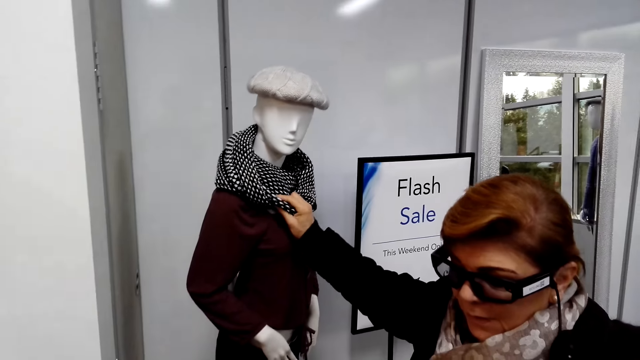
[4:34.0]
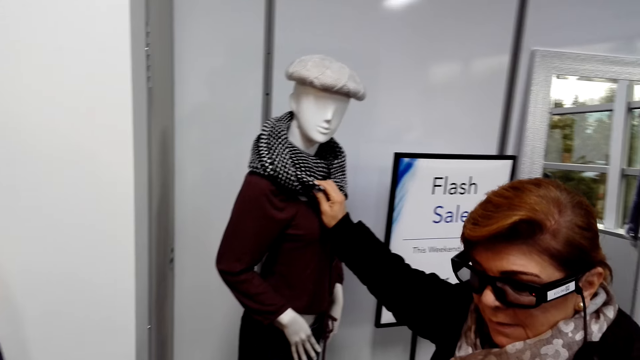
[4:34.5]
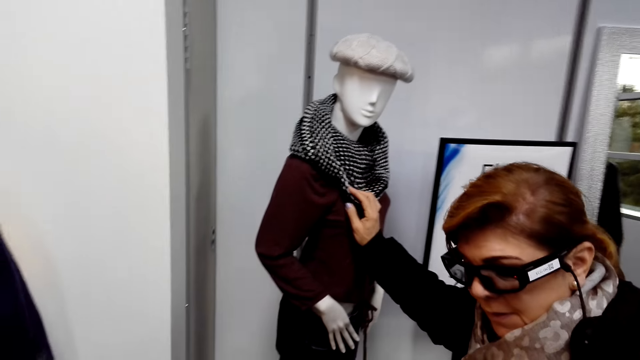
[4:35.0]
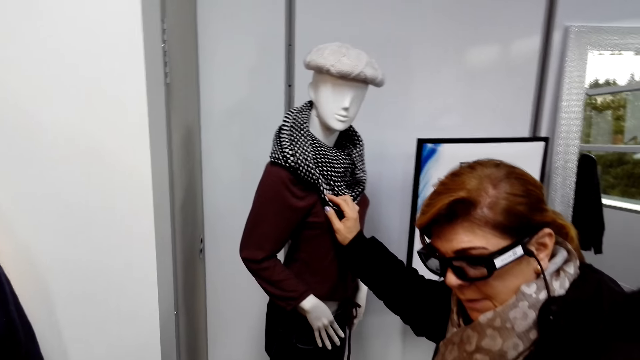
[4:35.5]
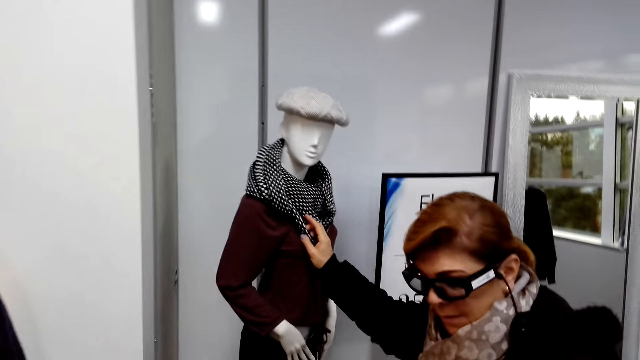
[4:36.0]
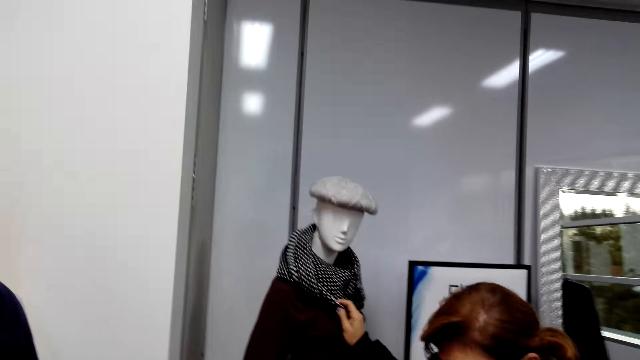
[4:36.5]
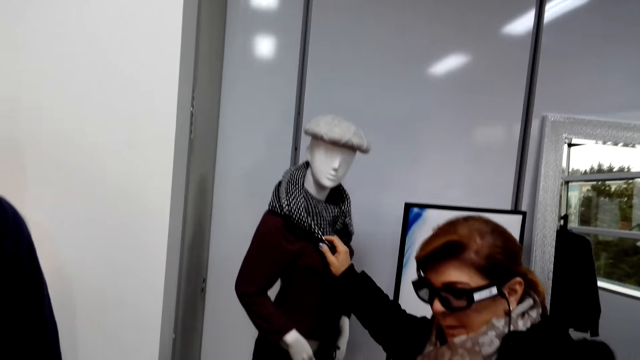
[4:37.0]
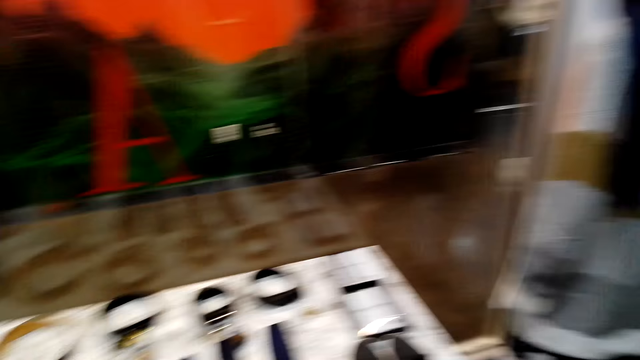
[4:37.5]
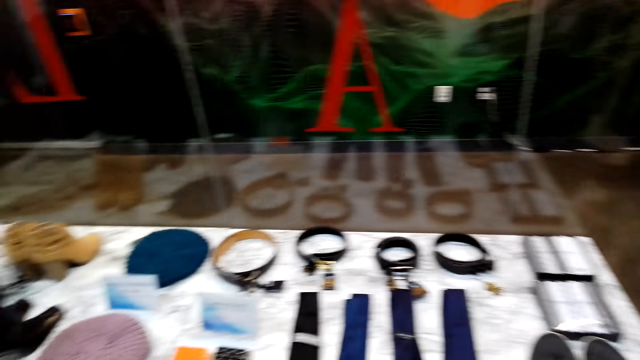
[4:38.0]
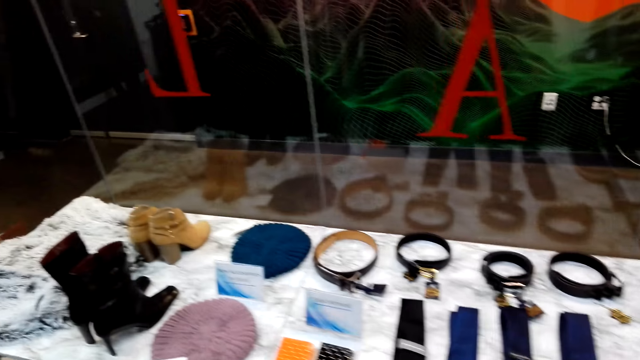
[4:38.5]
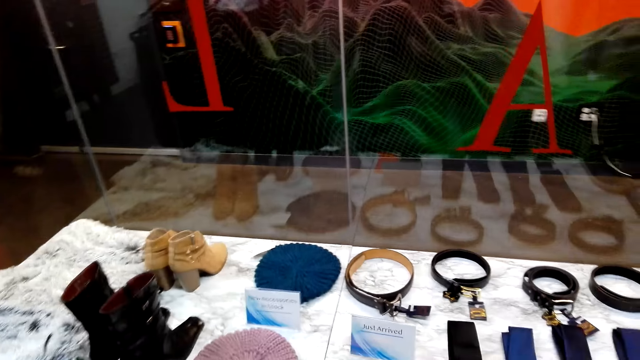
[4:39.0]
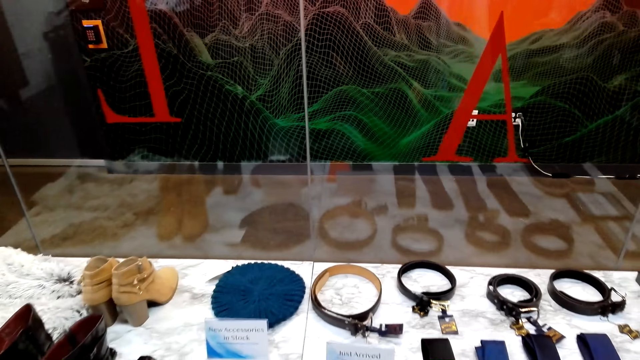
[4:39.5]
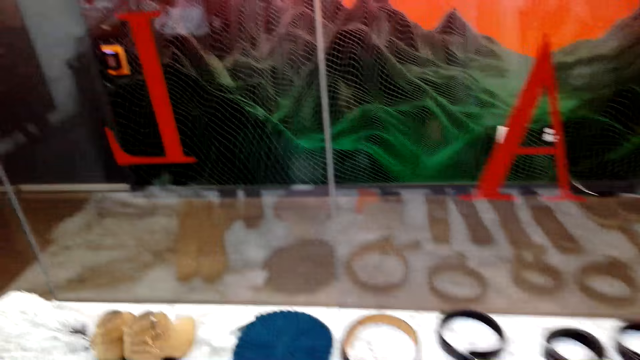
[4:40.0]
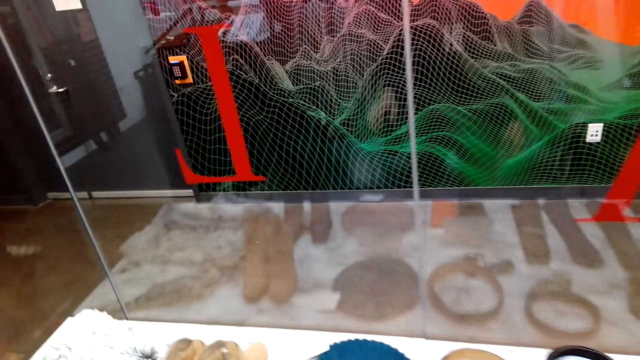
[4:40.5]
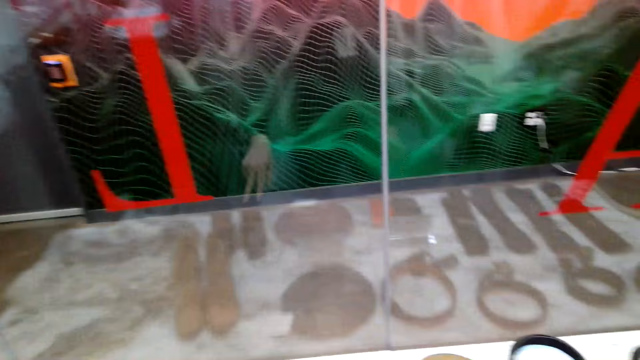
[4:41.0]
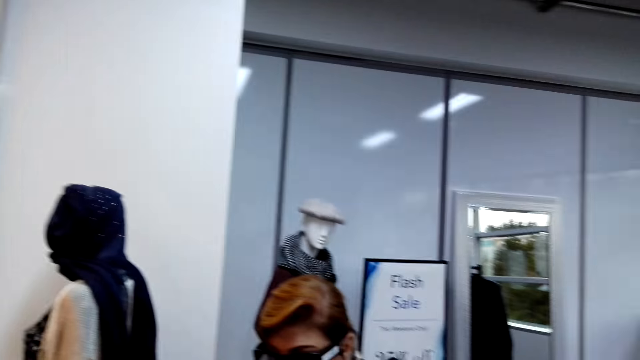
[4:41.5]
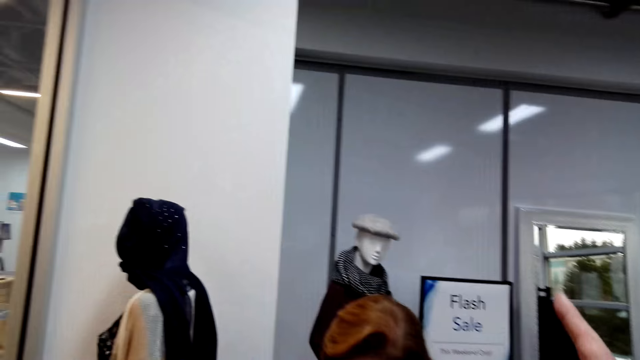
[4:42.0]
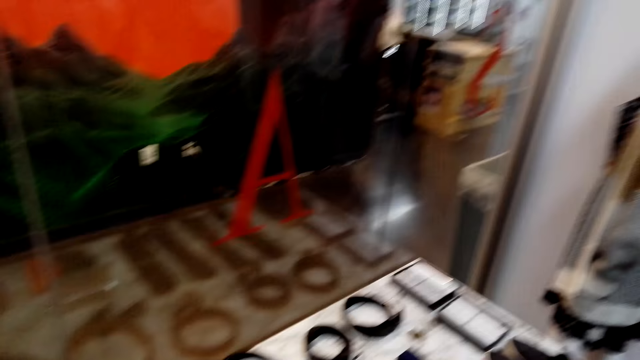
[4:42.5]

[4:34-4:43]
The camera wearer looks around.

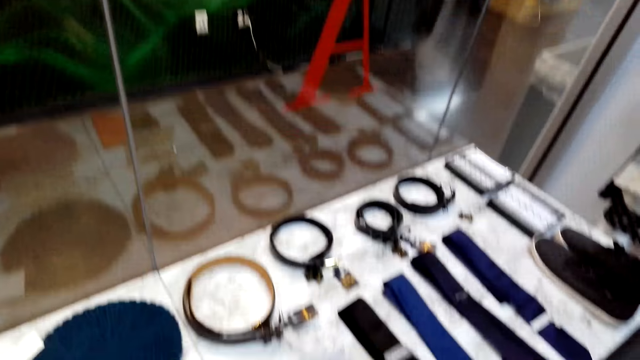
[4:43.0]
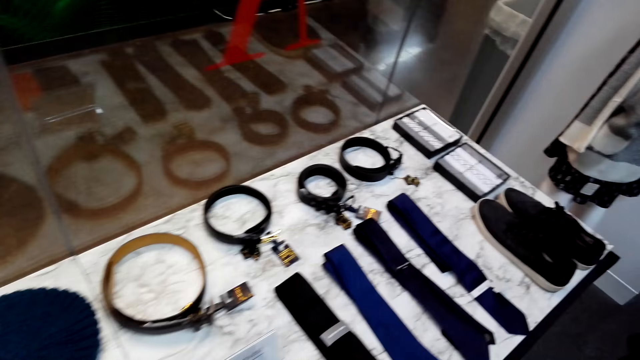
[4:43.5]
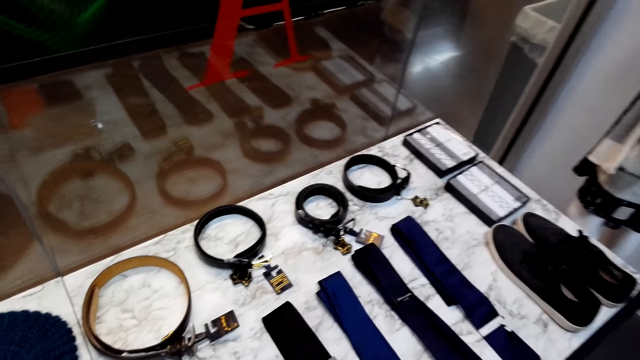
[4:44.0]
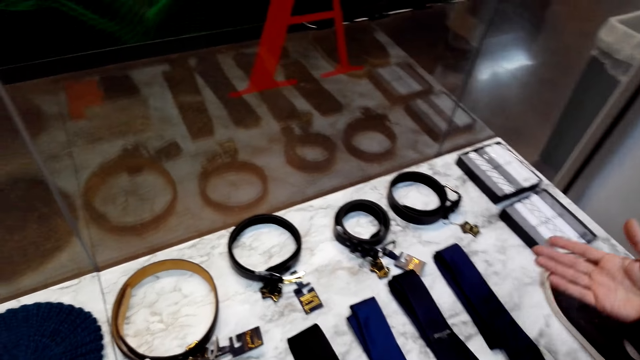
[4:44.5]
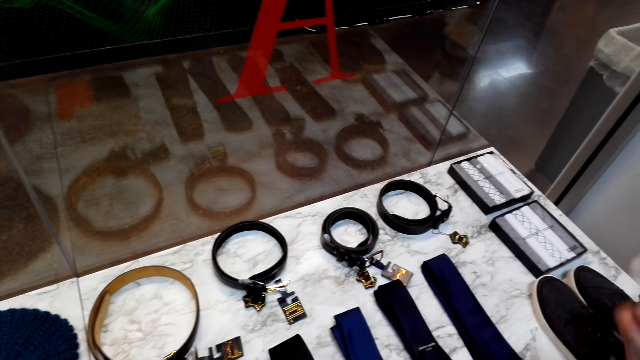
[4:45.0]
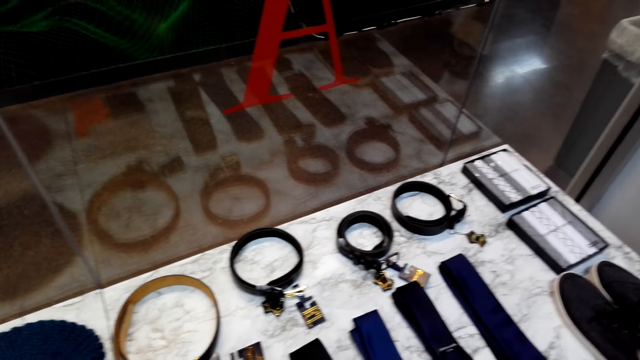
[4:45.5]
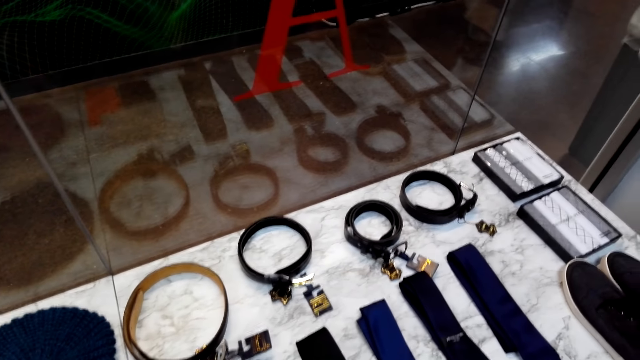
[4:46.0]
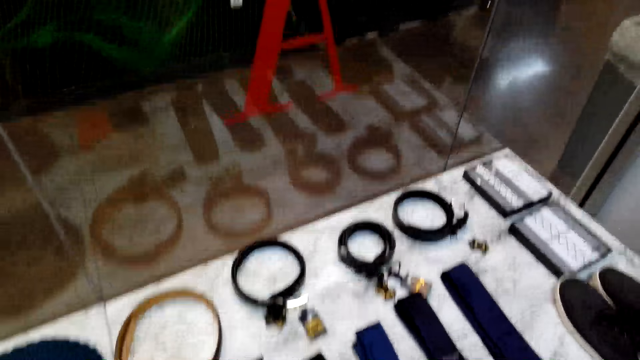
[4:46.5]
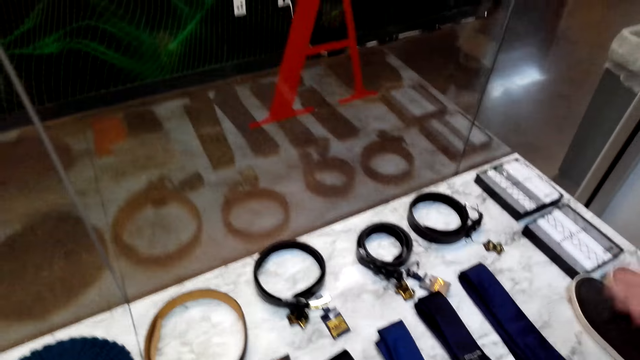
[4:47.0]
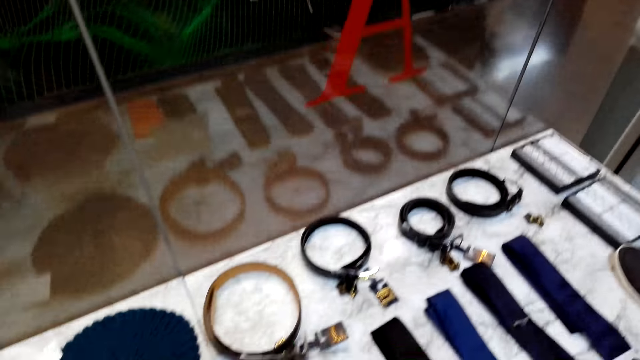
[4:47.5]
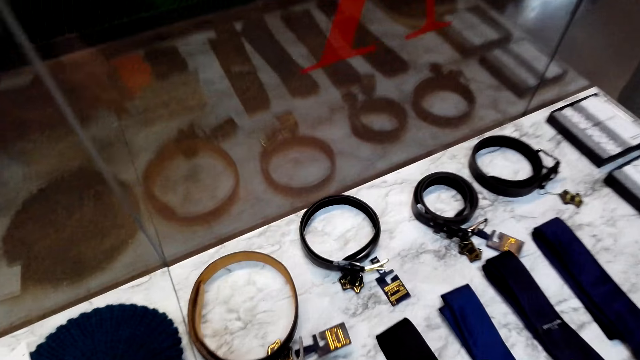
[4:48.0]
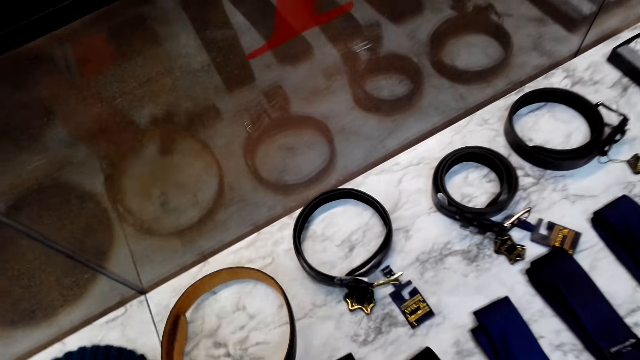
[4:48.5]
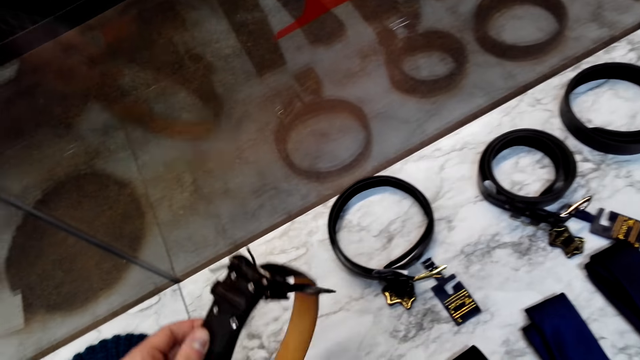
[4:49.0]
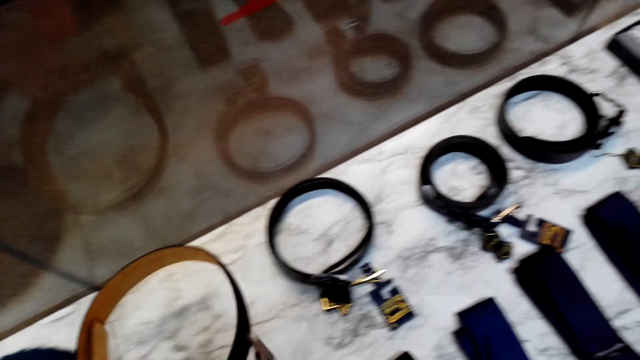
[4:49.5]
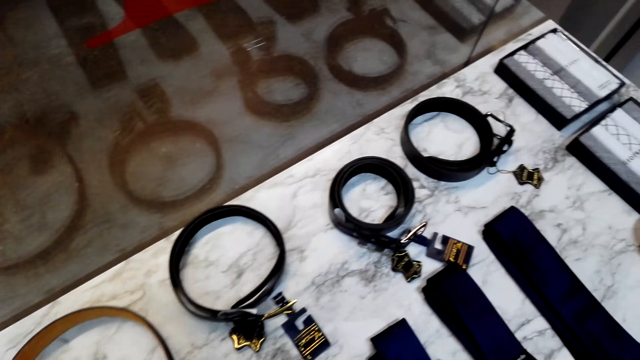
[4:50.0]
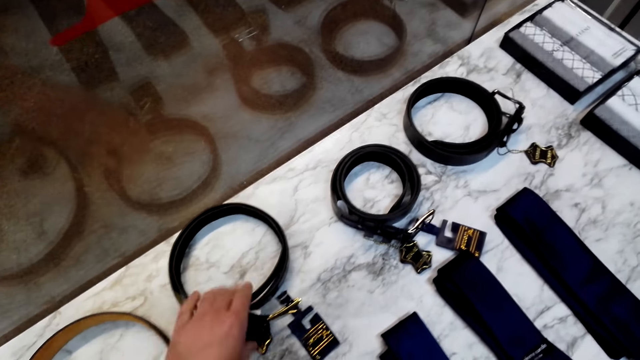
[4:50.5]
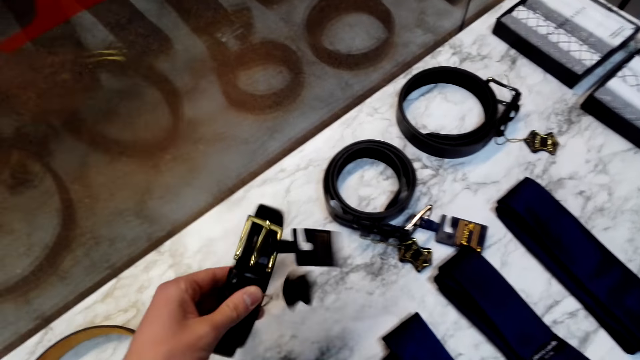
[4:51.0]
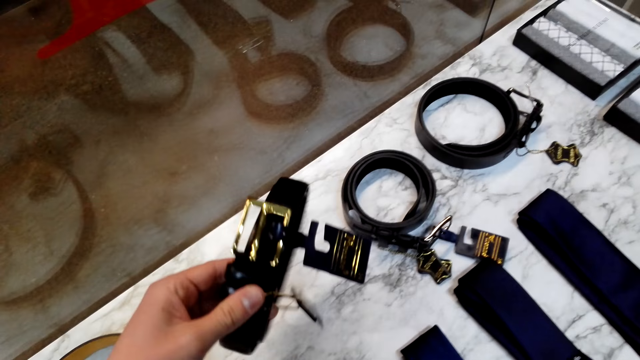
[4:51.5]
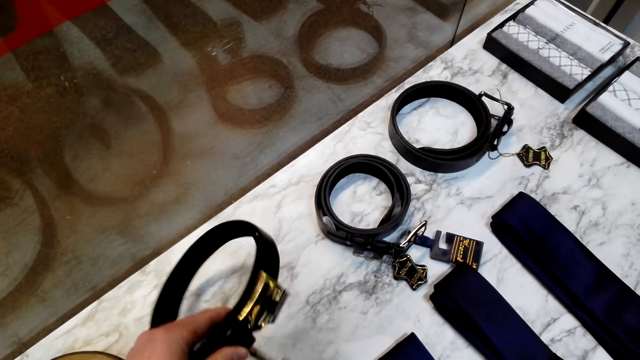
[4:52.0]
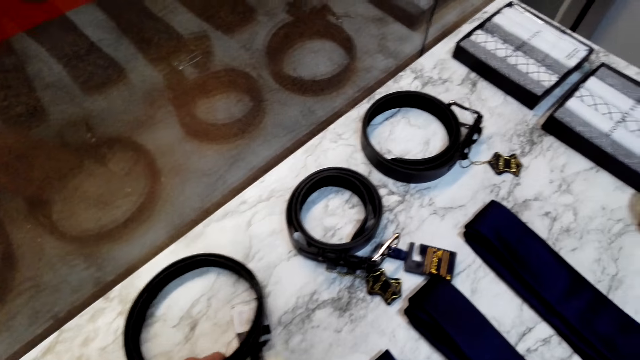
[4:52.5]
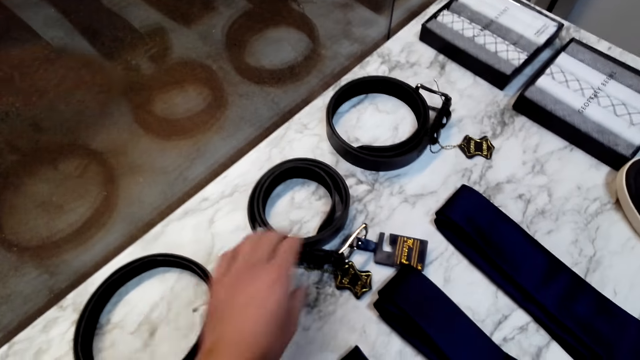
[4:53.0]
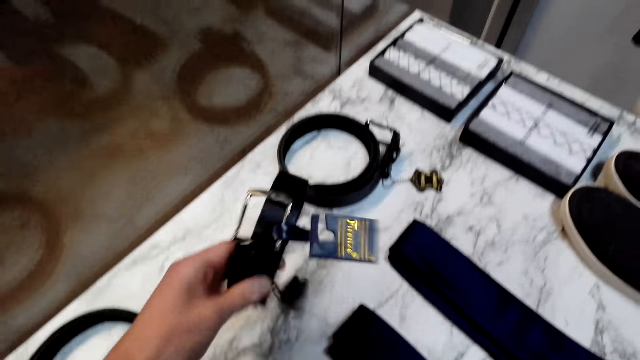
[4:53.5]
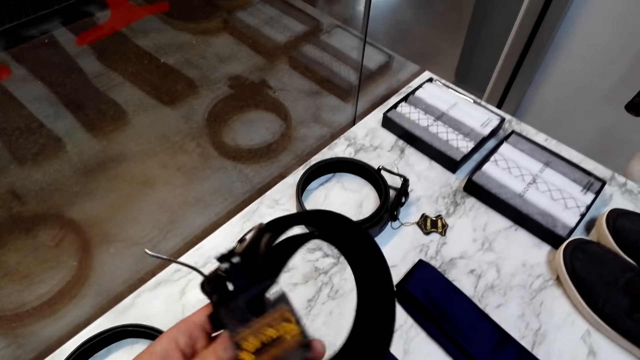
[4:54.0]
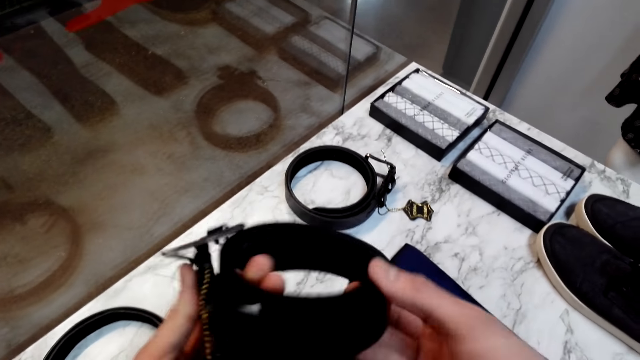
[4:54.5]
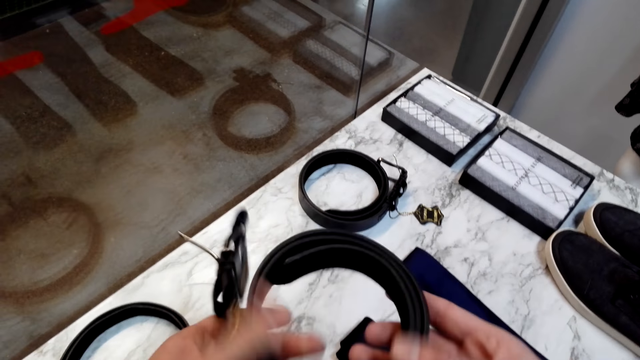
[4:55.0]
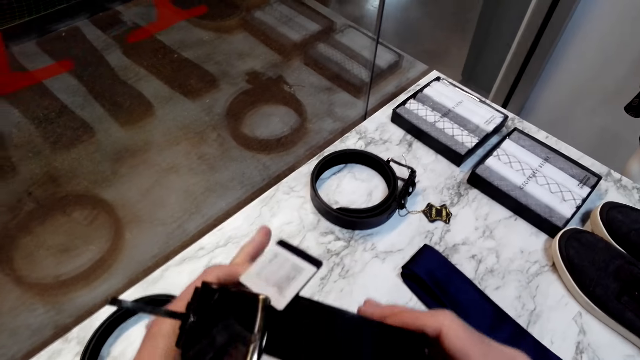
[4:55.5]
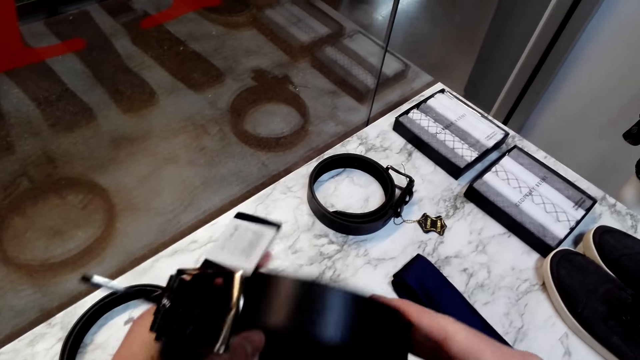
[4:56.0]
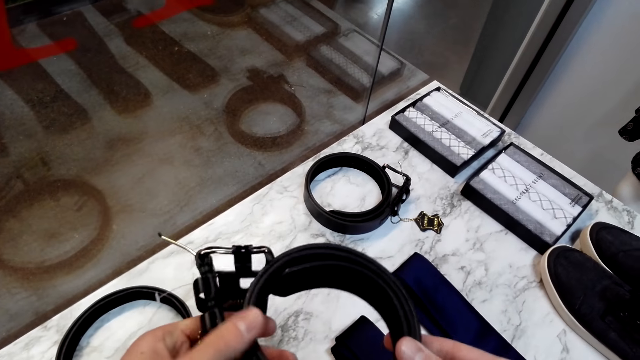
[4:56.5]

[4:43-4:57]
A woman points at belts on display. The camera wearer picks up a belt from the table. They put the belt on the table. They pick up the belt from the table. They put the belt on the table. They pick up the belt from the table. They look at the belt. They turn the belt.
